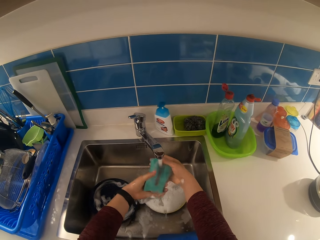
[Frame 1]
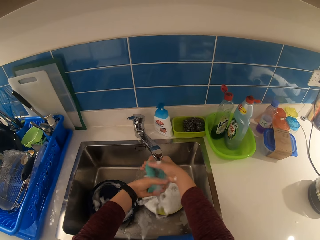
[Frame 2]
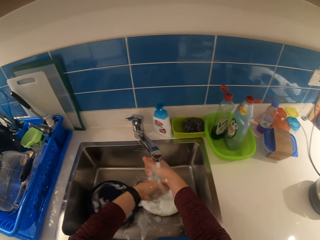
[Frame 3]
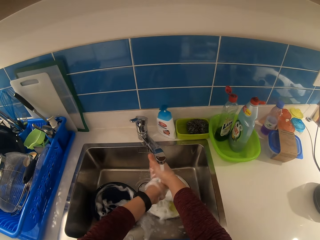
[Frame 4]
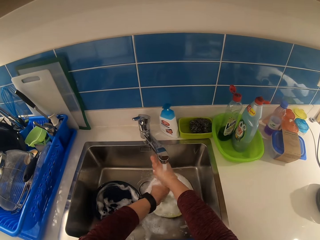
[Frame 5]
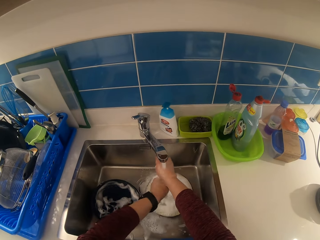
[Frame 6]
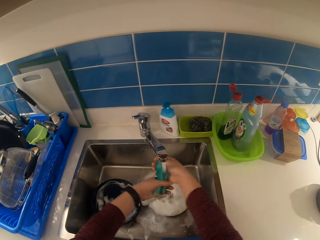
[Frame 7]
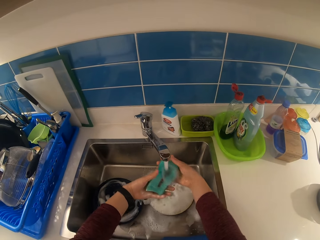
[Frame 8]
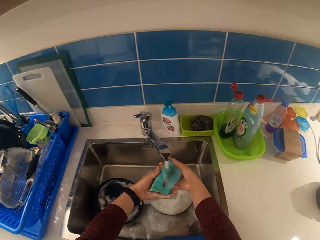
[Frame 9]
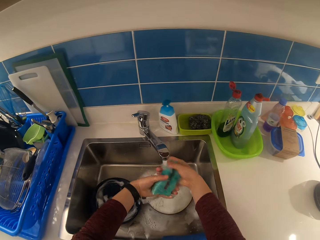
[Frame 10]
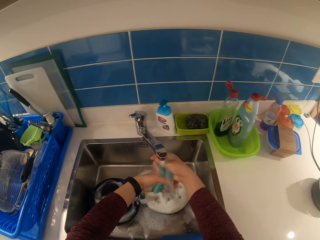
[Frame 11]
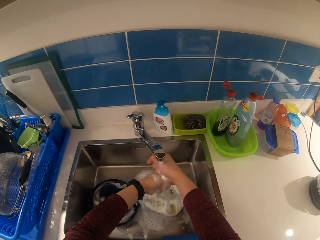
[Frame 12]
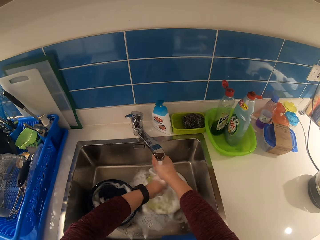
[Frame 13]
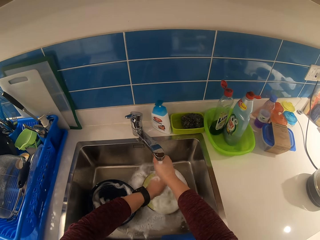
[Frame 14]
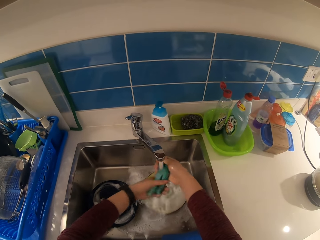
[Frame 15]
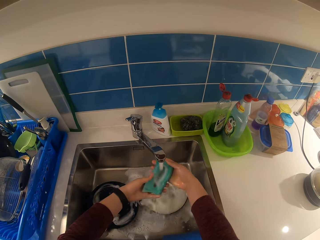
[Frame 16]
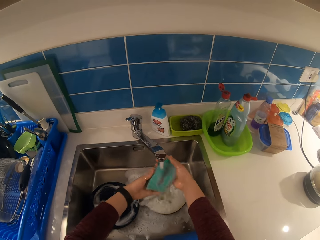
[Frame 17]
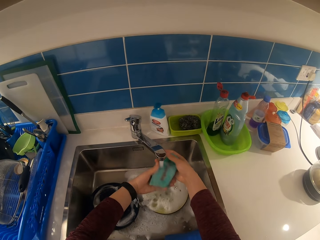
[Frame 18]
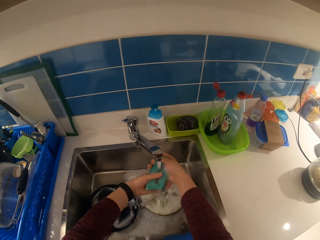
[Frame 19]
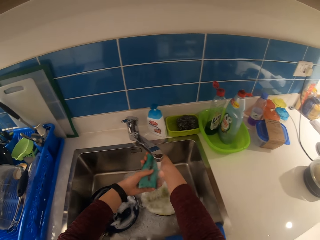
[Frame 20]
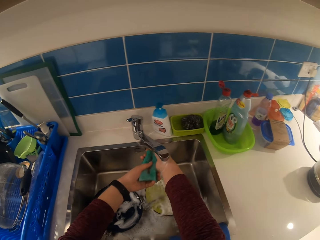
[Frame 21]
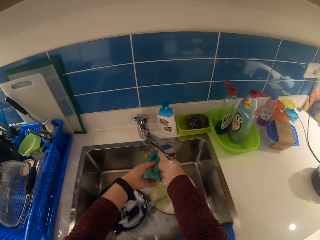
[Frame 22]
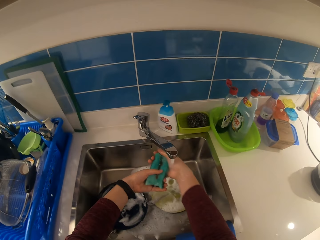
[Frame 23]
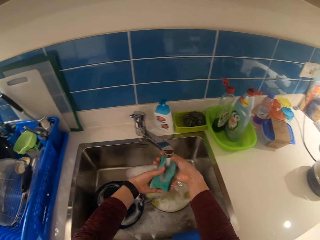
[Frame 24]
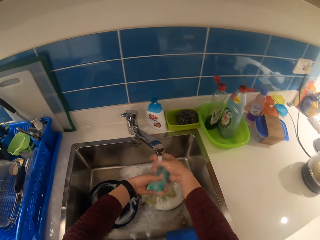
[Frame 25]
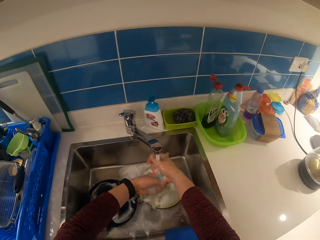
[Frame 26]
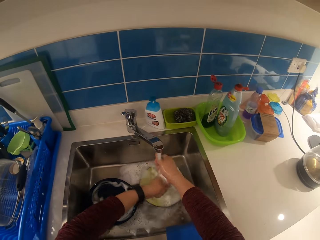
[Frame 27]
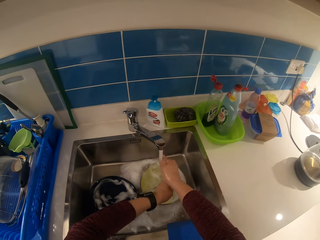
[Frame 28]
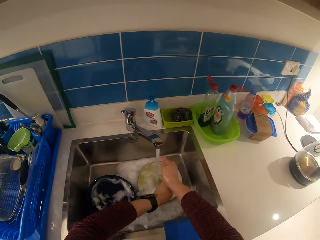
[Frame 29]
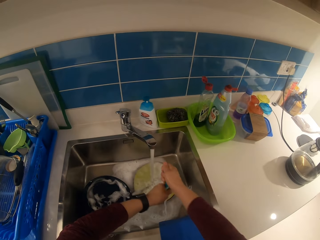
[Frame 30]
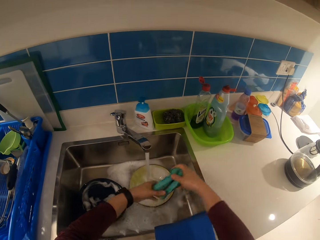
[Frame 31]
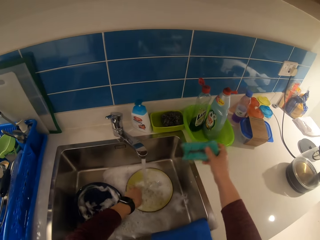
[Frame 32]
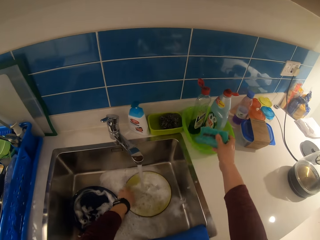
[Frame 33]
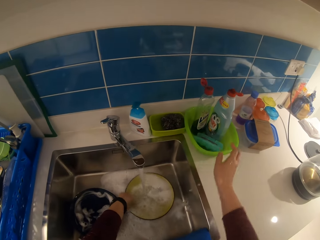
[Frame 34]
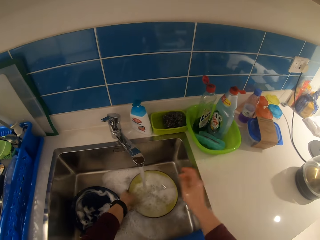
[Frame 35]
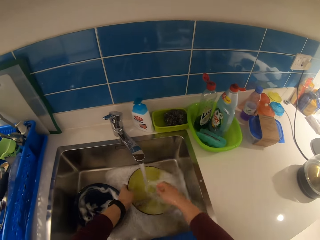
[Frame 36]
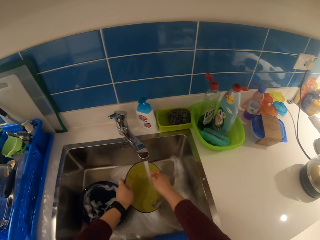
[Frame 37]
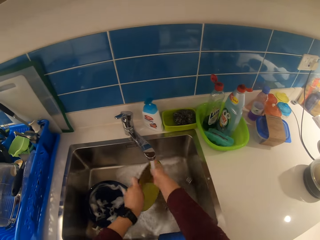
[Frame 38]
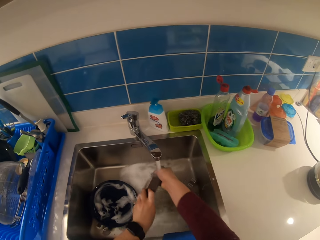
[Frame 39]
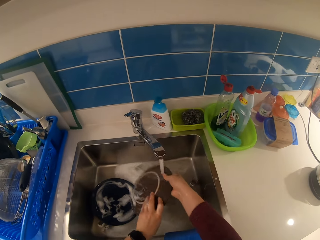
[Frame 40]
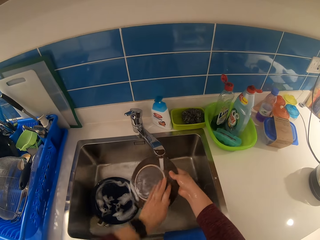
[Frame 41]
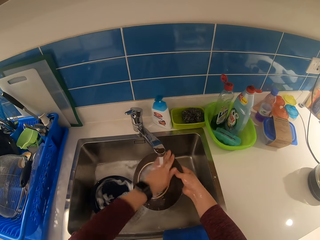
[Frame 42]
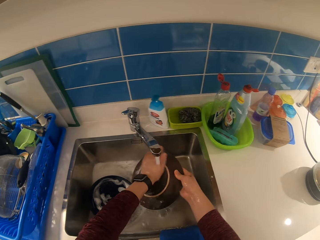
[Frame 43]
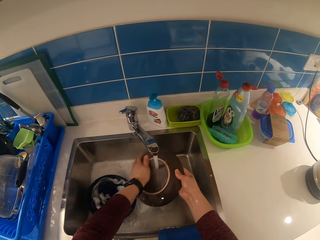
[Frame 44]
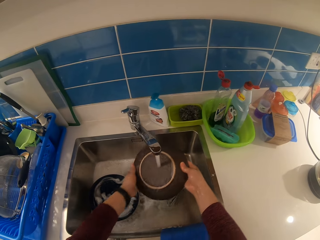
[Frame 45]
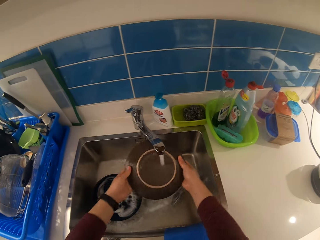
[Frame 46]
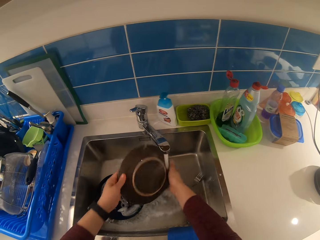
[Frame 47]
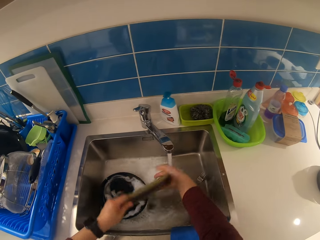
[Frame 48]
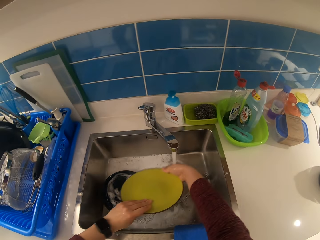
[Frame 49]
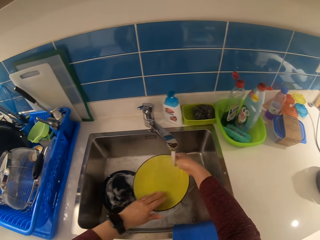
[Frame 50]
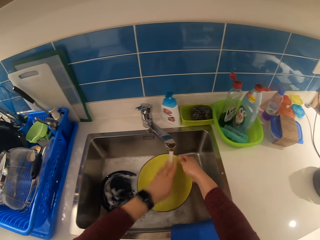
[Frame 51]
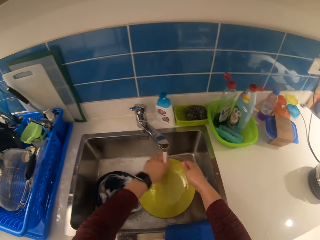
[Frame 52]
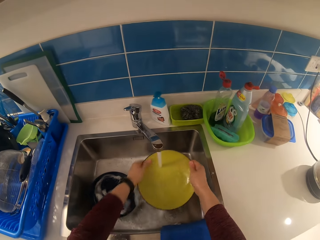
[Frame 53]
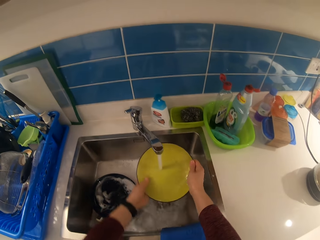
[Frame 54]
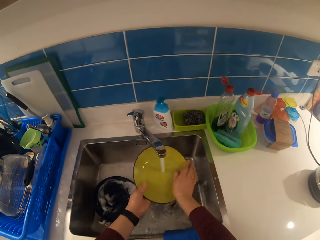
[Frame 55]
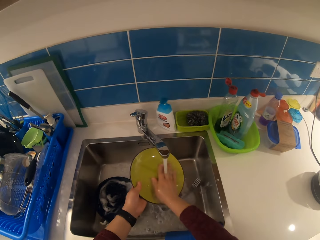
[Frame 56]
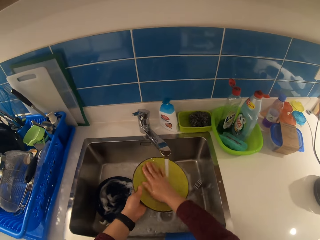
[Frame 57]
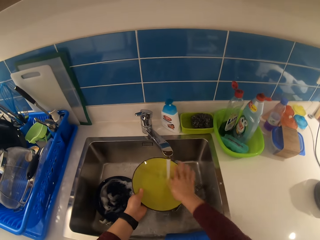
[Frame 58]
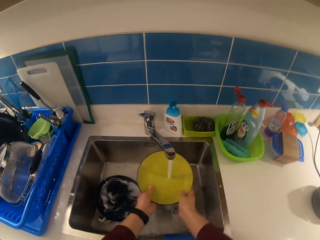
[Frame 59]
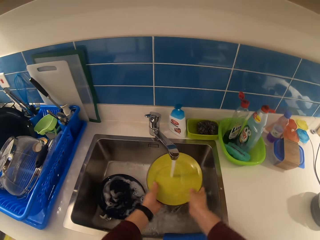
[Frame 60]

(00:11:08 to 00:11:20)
The camera wearer puts the cleaning sponge in the basin. They pick up the plate and rinse the plate in the sink.

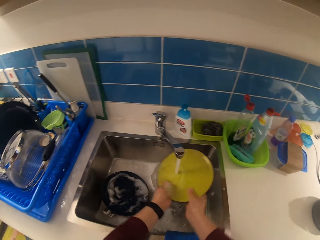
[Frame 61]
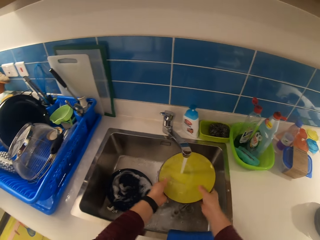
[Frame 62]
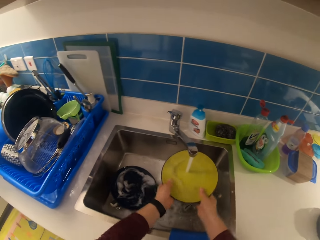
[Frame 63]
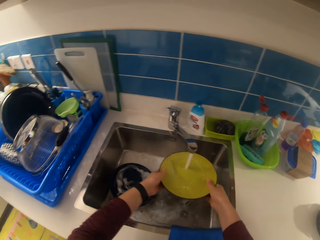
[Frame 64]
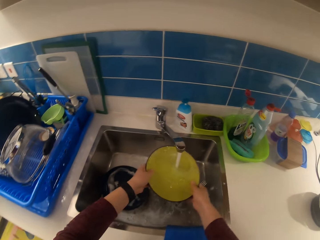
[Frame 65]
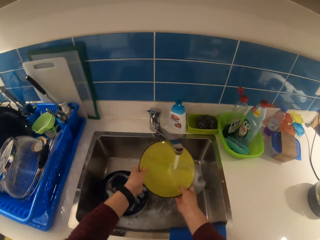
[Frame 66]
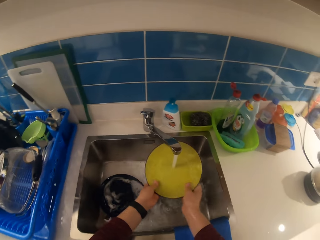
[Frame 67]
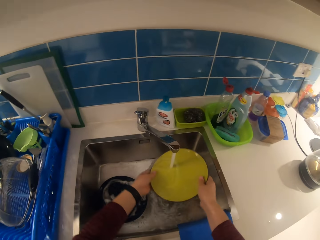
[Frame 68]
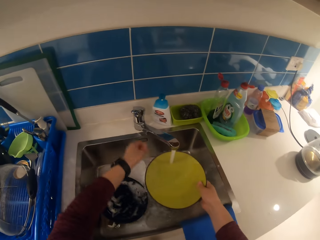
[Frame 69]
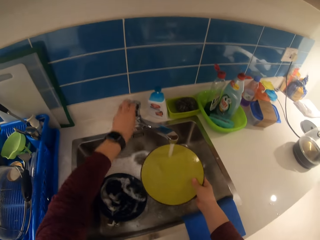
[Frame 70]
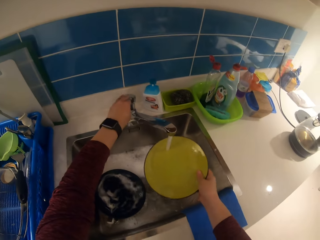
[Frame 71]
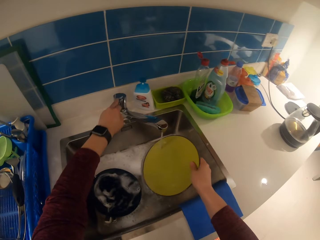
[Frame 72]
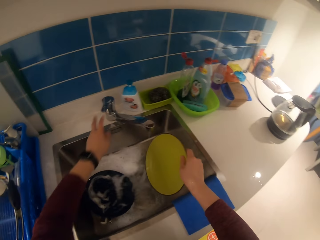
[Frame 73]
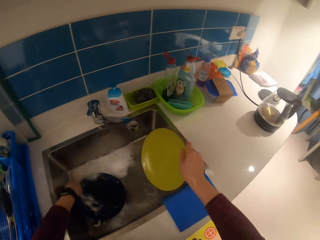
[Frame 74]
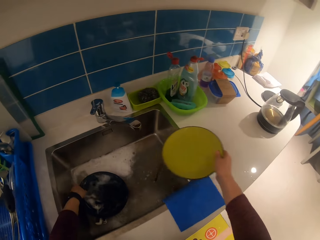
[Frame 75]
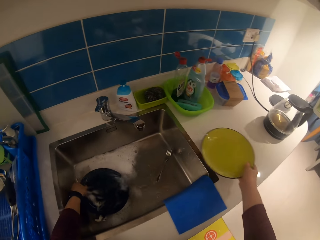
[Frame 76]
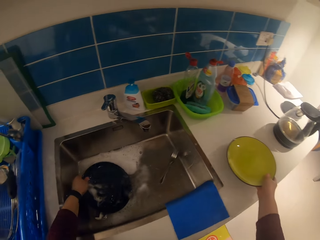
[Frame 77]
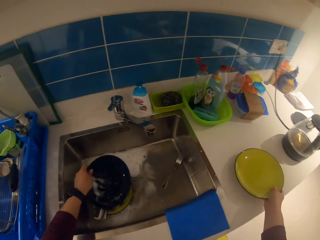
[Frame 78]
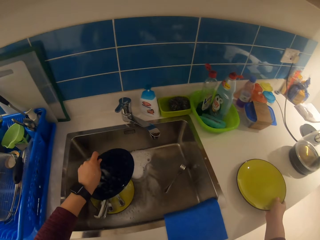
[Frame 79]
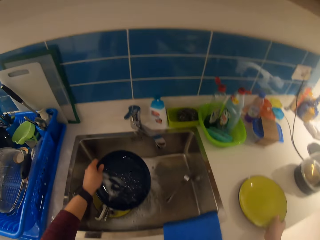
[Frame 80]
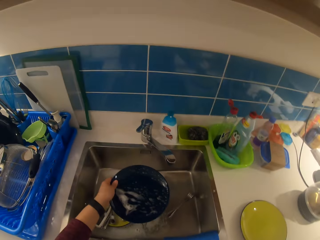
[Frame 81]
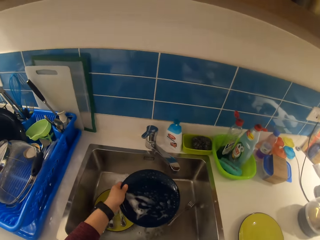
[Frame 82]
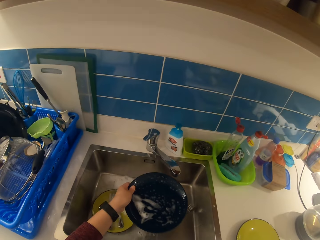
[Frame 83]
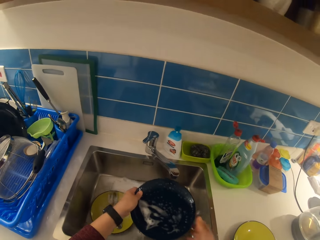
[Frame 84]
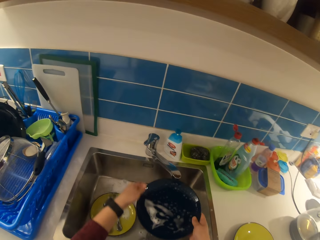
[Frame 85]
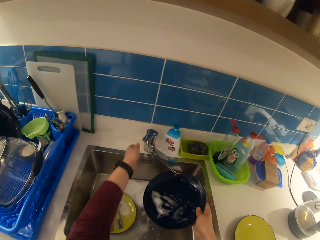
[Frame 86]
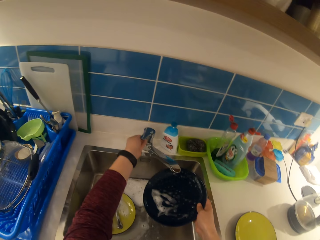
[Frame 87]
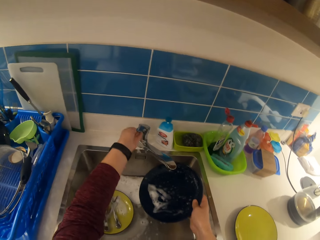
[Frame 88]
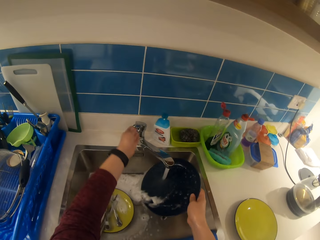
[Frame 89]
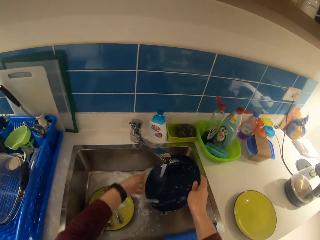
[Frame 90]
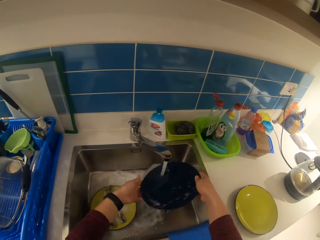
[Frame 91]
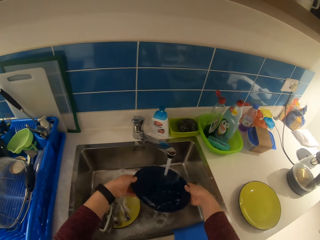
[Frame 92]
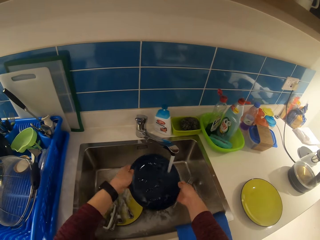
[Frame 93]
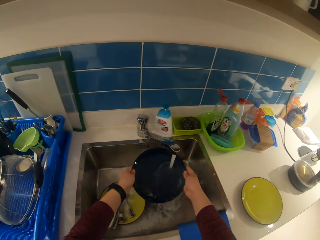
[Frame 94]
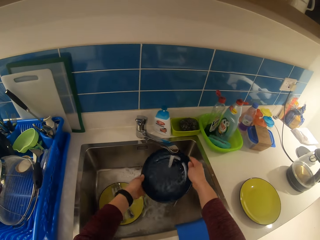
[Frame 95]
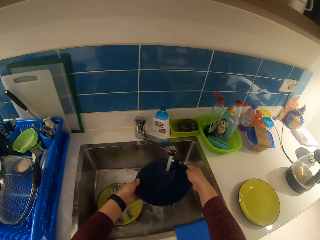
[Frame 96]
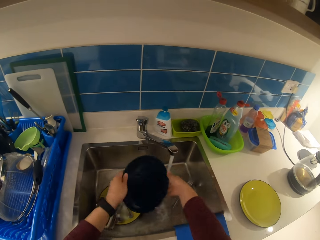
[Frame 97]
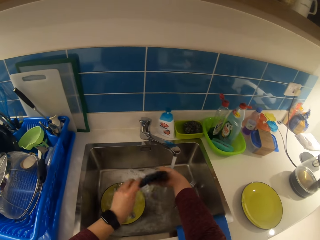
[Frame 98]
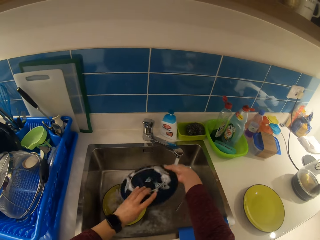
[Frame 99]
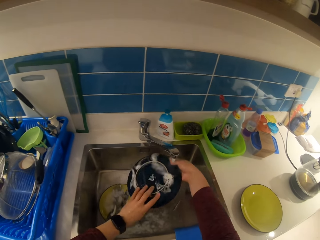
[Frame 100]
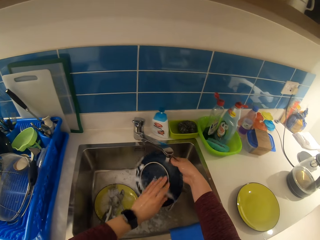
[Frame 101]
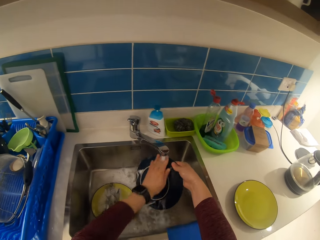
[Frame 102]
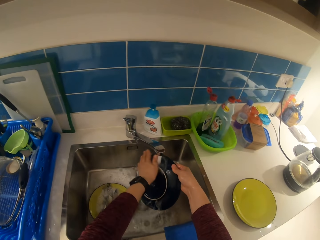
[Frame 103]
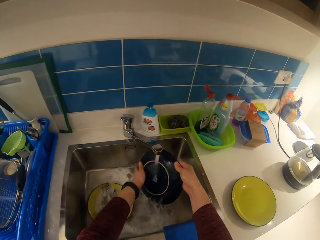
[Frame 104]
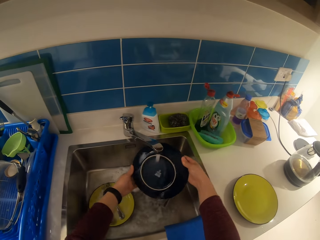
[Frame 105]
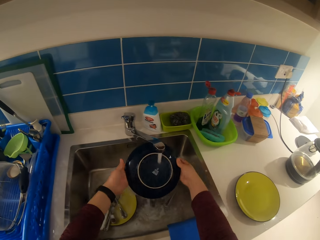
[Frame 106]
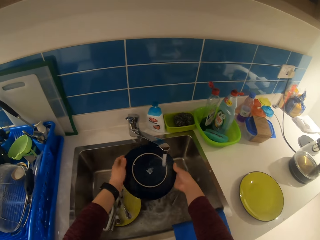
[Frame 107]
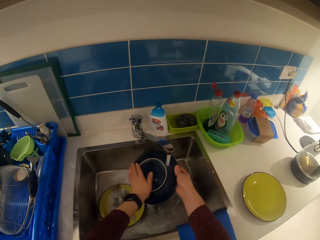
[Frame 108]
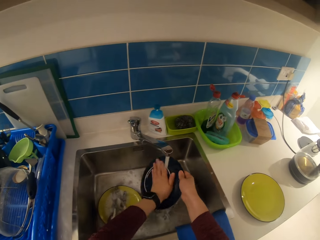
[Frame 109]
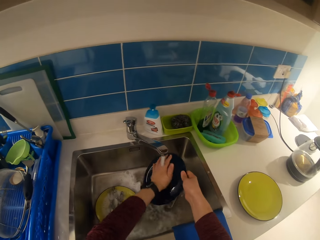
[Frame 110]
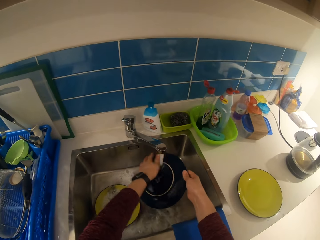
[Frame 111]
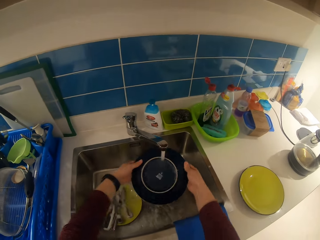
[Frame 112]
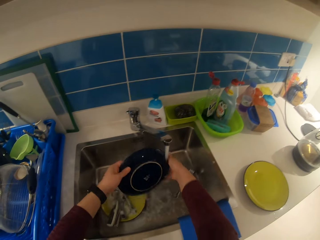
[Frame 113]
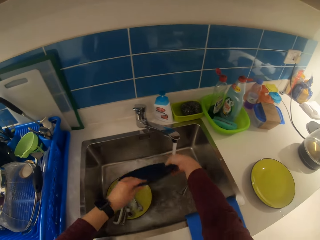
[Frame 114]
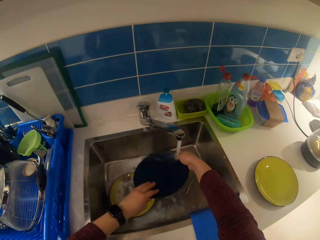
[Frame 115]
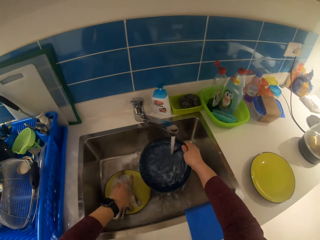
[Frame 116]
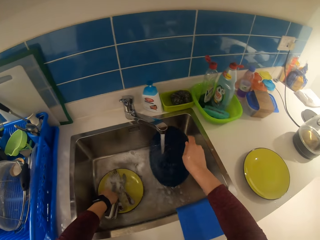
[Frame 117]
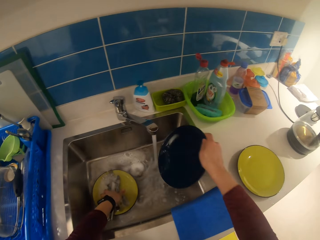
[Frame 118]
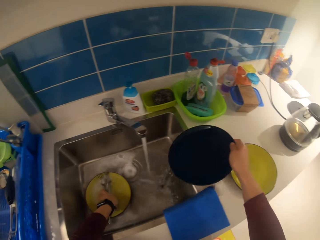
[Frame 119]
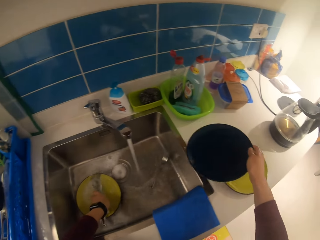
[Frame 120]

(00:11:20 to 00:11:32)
The camera wearer turns off the tap. She carries a plate in the sink with her left hand and drops the plate on the countertop. She picks up the plate. She turns on the tap. She rinses the plate.
